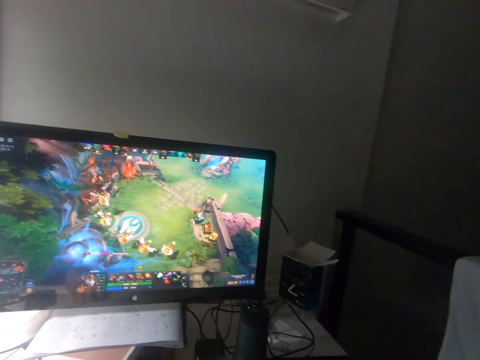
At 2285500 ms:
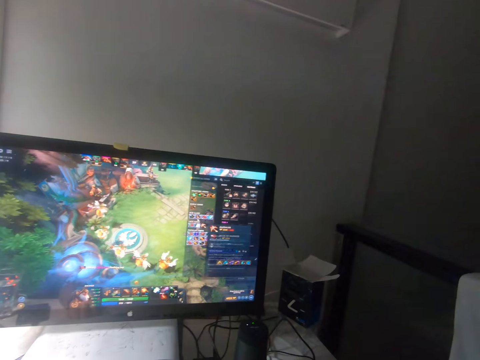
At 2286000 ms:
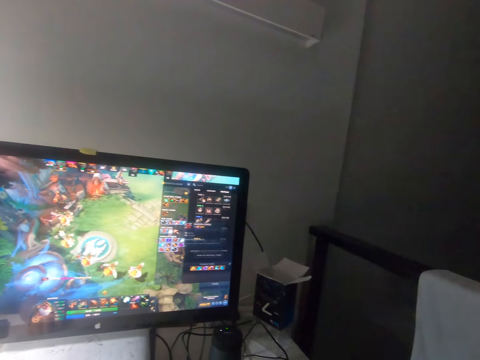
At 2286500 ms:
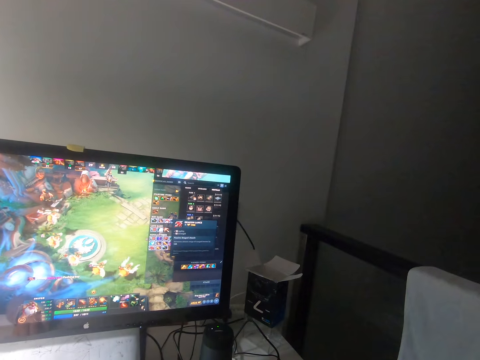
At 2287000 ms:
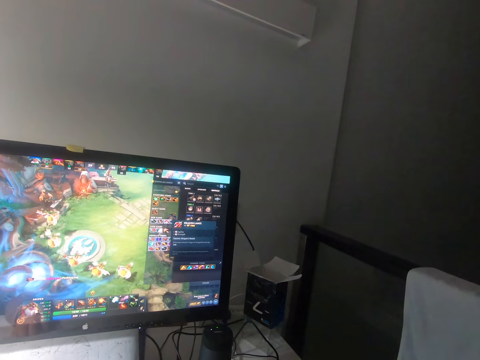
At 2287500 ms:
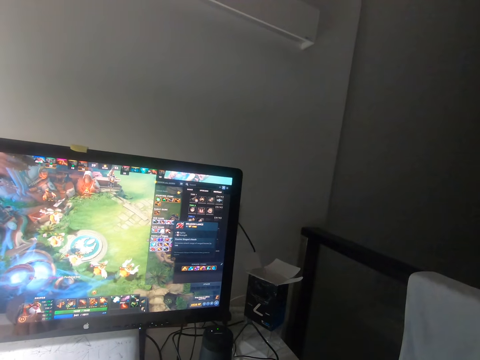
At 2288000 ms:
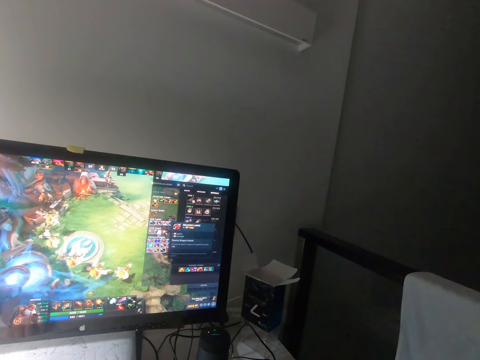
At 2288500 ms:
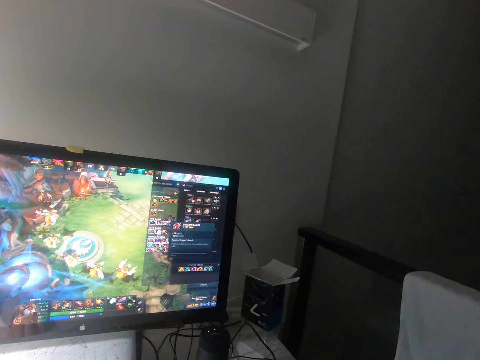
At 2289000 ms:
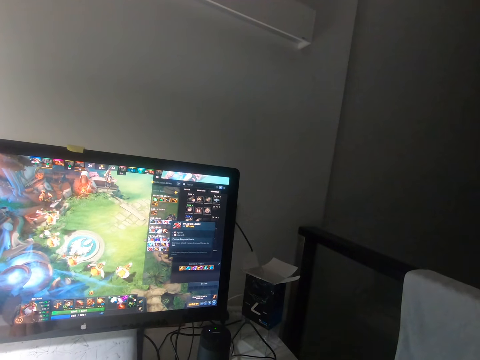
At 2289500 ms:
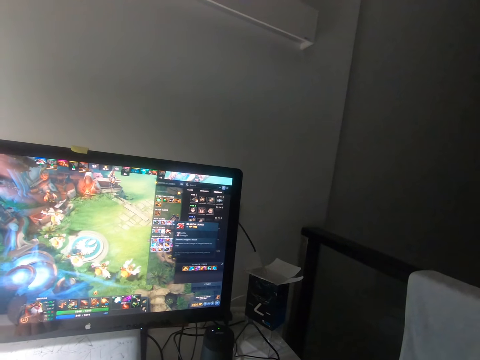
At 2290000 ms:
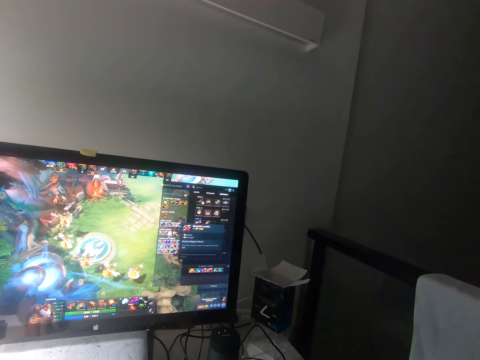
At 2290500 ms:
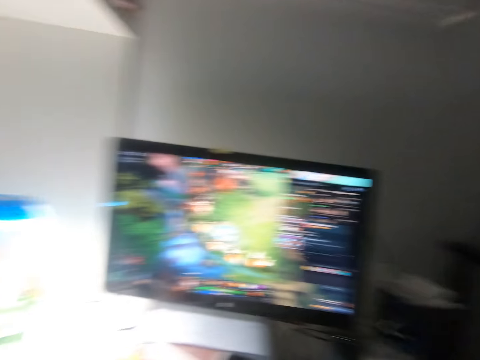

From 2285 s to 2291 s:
The camera wearer changes the setting of the game.

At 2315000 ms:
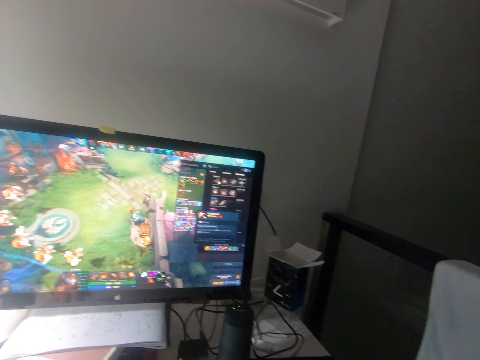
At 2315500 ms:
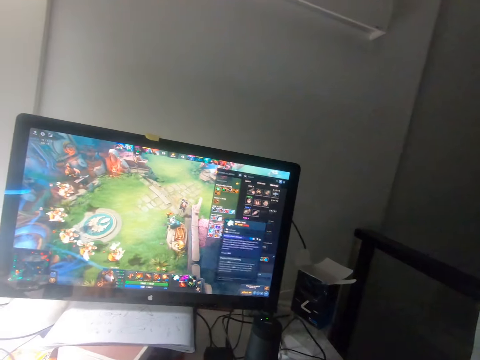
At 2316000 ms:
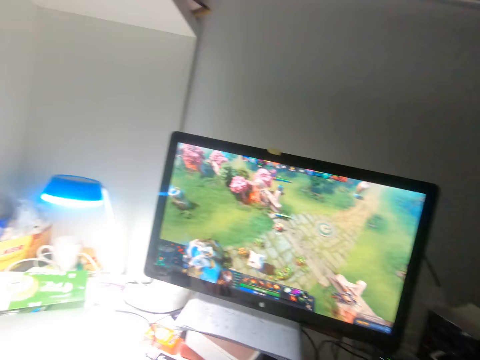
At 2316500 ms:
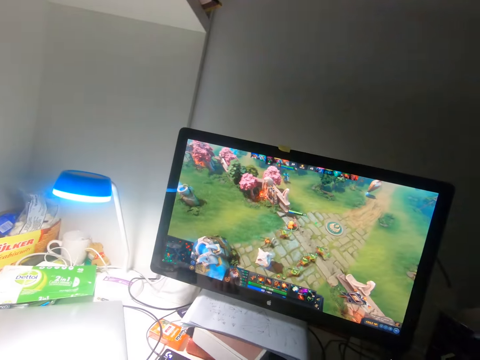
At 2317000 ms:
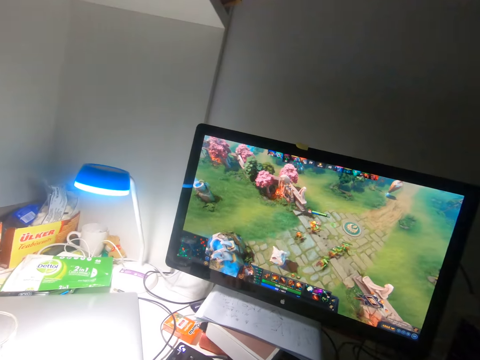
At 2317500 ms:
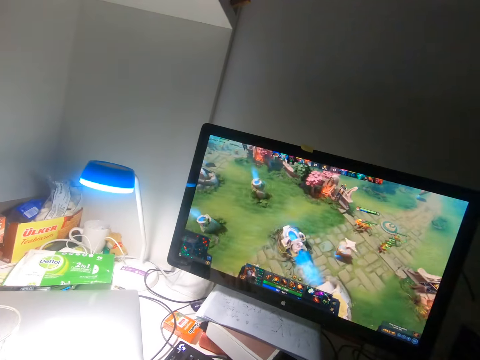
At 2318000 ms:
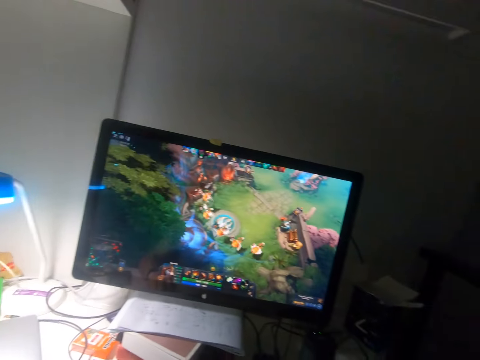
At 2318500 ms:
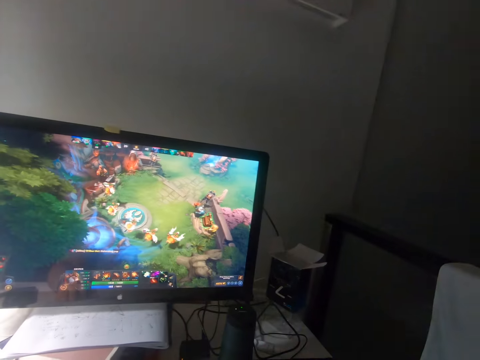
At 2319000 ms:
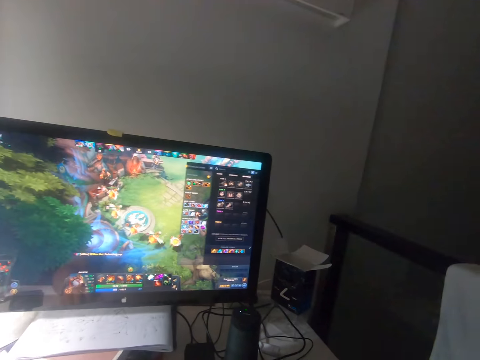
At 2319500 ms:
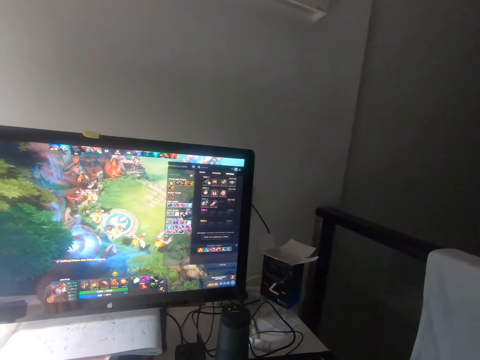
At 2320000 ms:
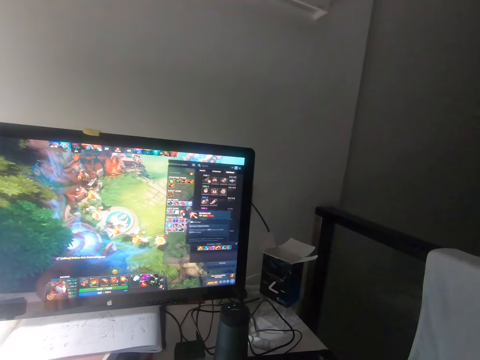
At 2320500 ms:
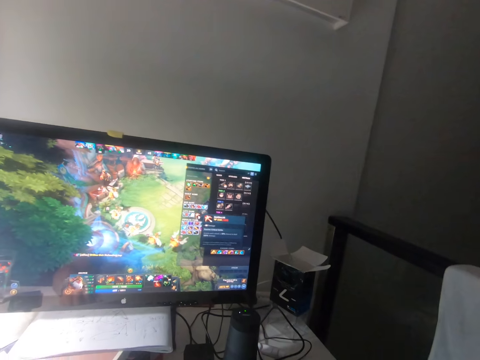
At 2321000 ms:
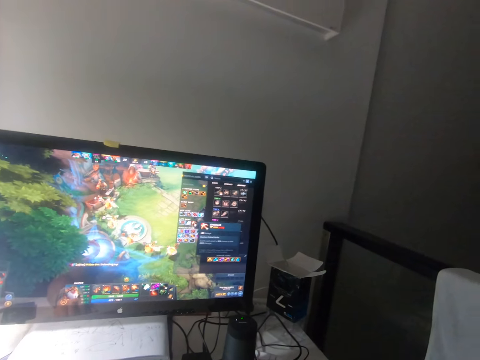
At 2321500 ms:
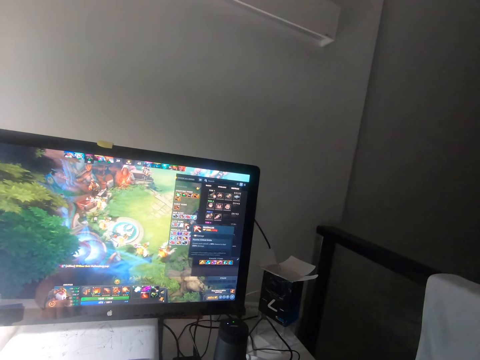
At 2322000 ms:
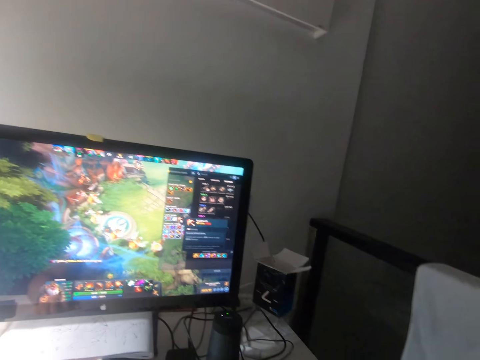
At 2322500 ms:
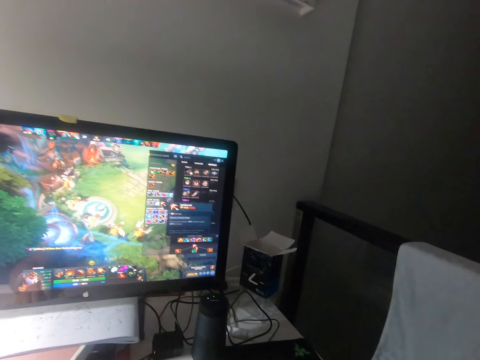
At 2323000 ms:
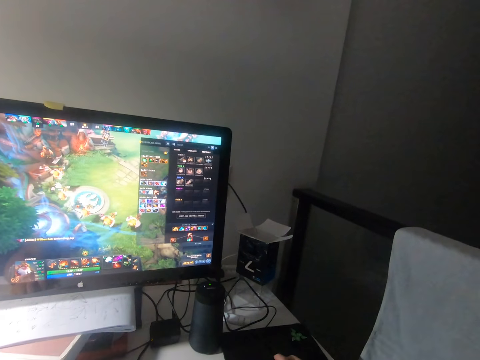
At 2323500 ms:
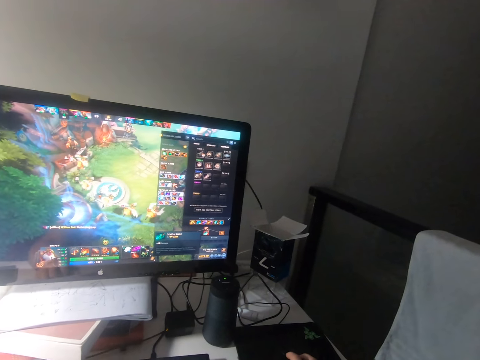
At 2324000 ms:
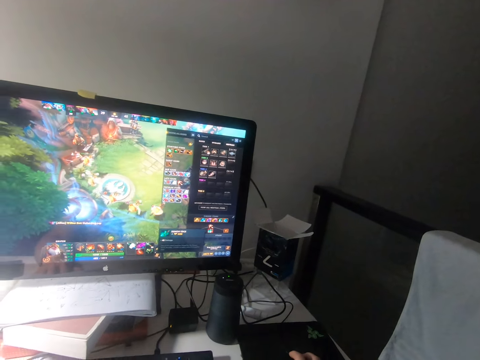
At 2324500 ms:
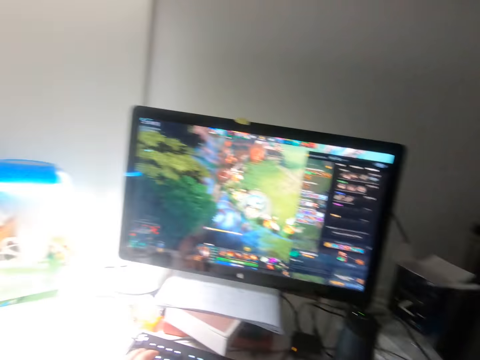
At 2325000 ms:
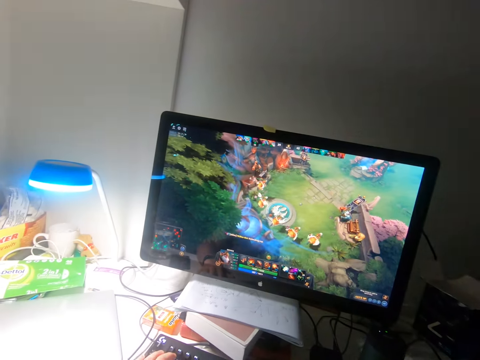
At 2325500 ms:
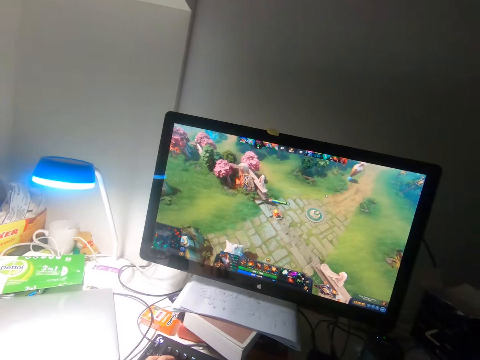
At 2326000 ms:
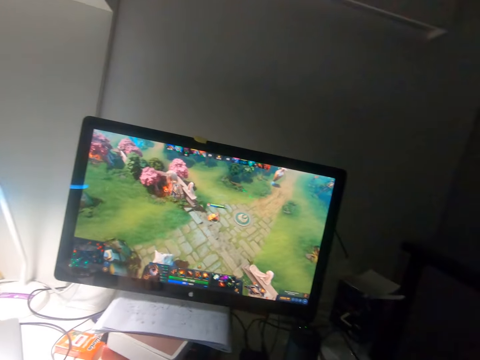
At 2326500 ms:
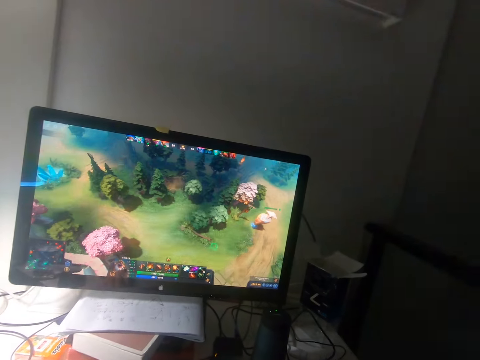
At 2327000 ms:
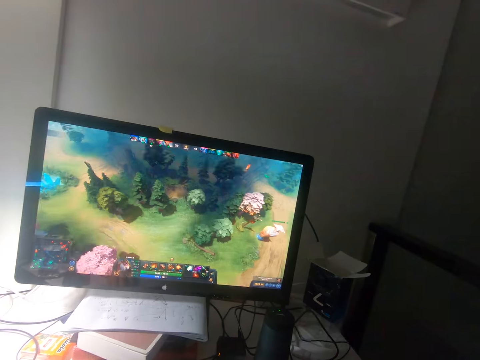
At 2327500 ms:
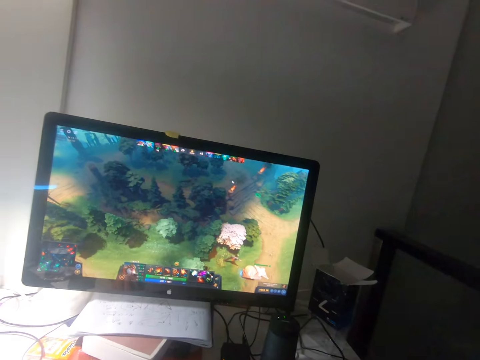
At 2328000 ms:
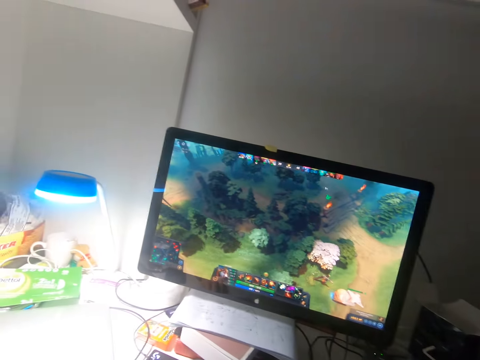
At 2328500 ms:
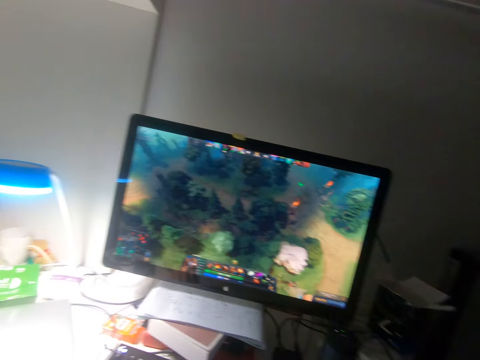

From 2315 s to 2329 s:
The camera wearer plays a video game on the computer with a mouse. They change the setting of the game. They play the video game on the computer with the mouse.

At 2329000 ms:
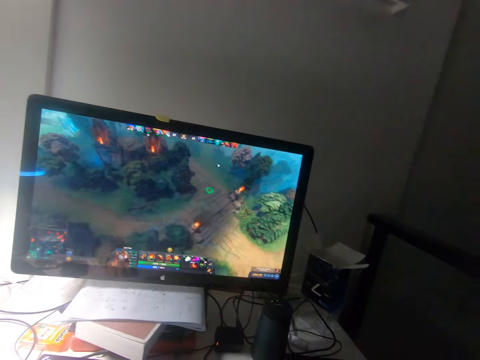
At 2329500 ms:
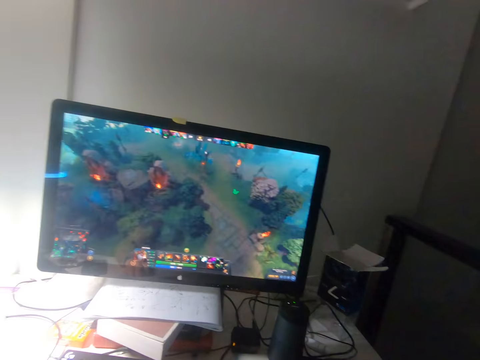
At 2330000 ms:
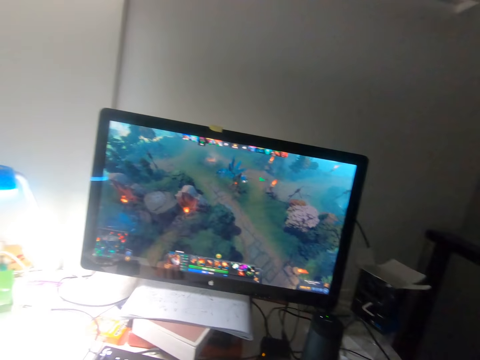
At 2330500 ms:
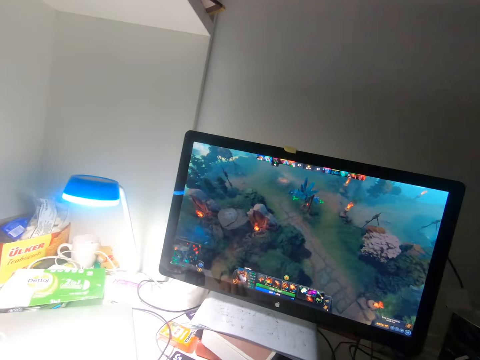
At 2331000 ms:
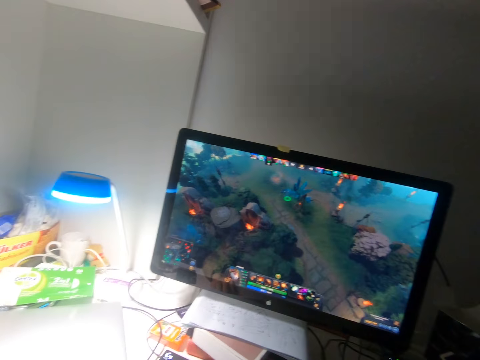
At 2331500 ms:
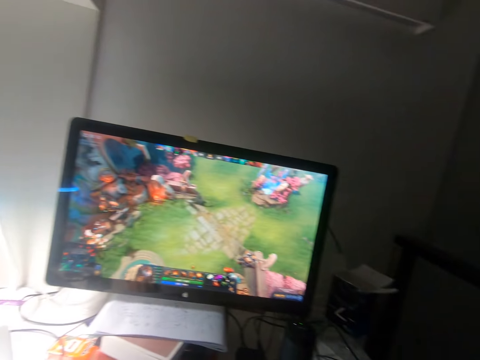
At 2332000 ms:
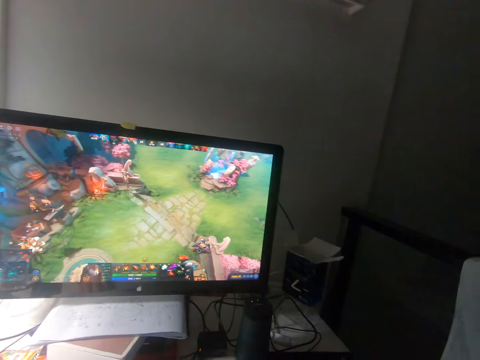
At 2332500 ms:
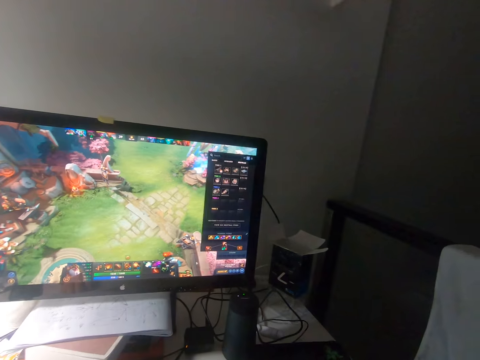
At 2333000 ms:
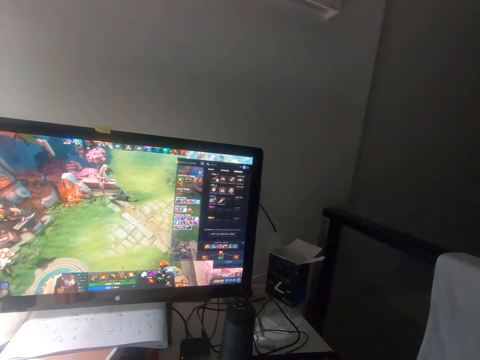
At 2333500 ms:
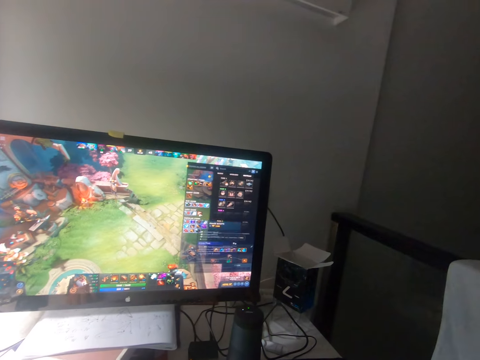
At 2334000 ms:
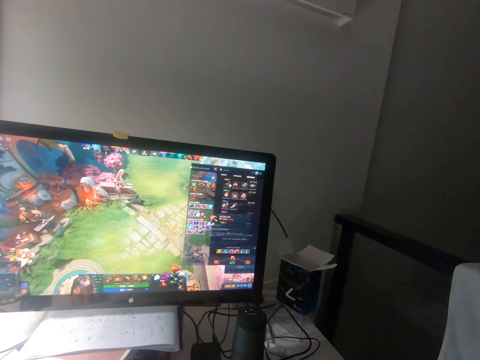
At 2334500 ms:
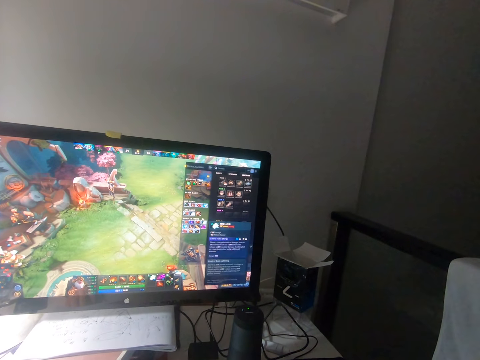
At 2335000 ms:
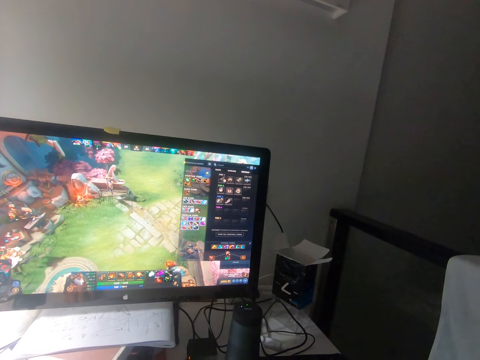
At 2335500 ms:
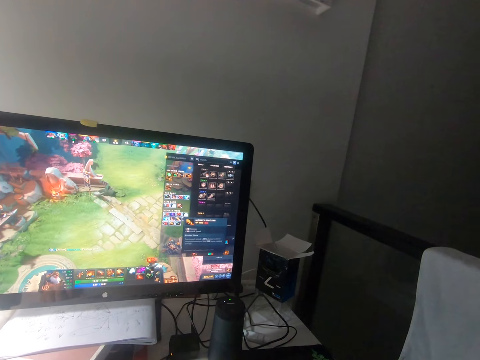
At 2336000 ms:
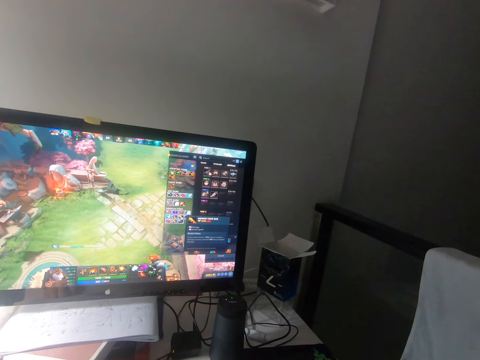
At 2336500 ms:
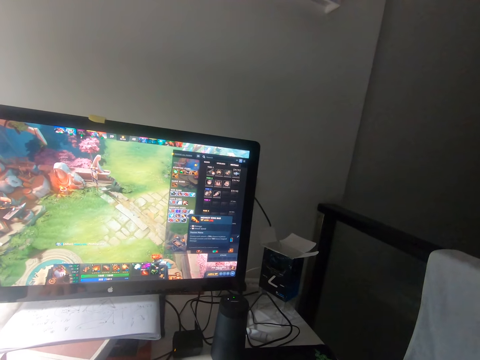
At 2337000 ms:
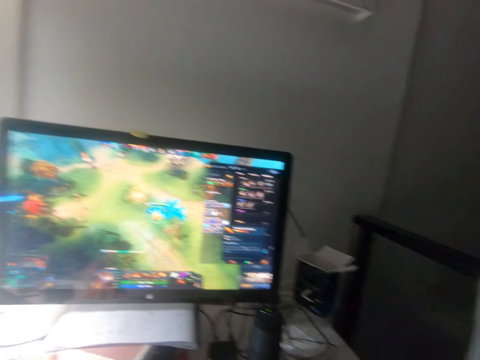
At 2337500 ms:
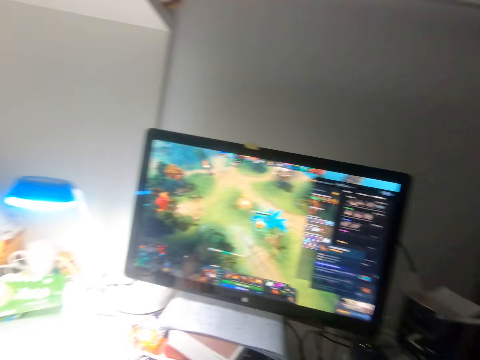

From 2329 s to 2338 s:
The camera wearer changes the setting of the game.
